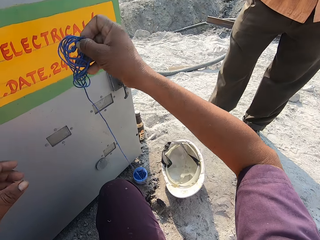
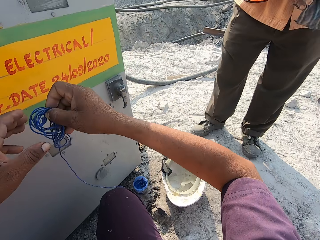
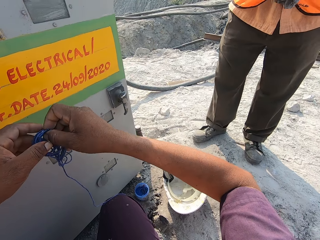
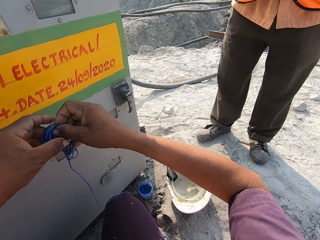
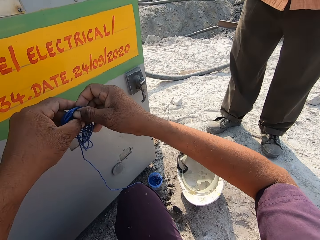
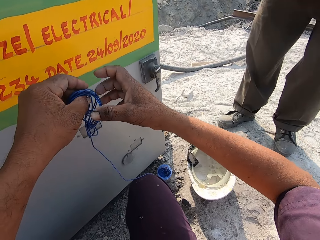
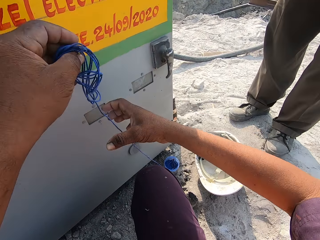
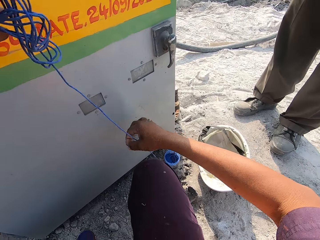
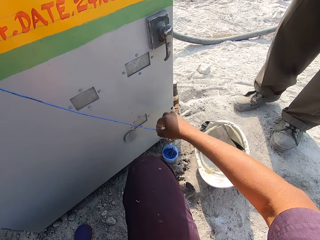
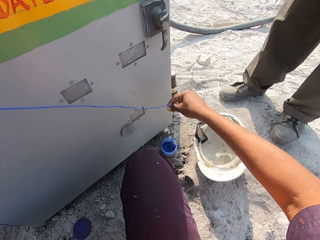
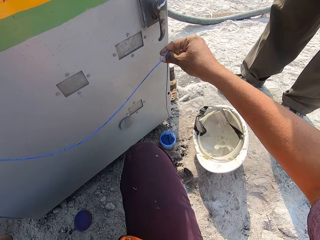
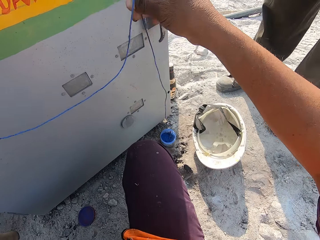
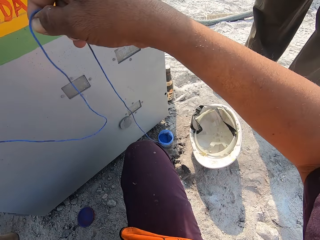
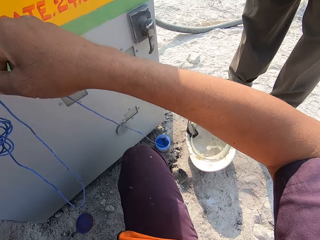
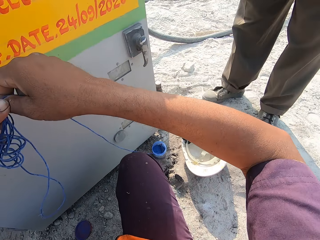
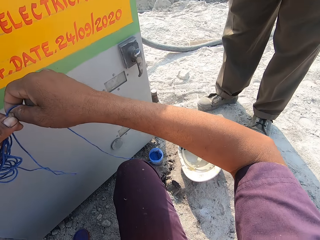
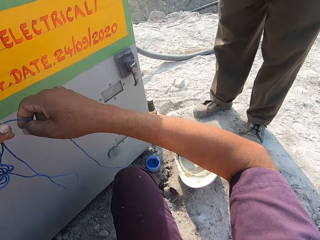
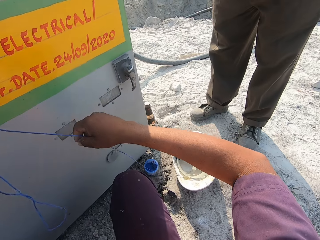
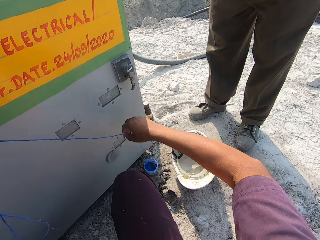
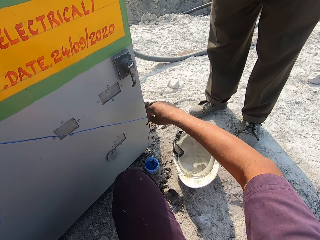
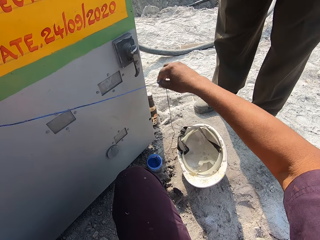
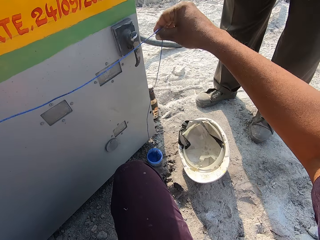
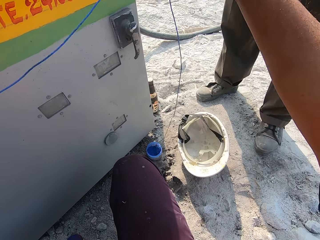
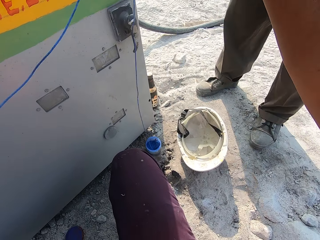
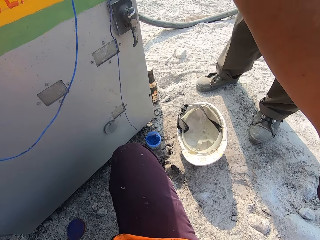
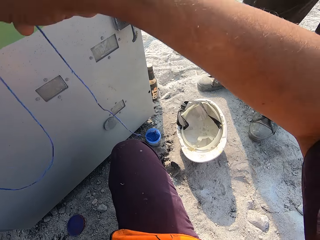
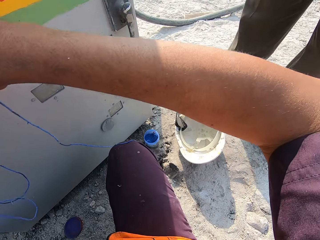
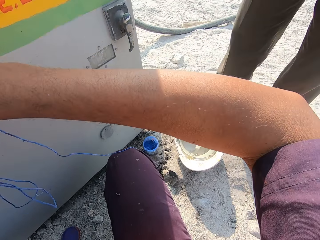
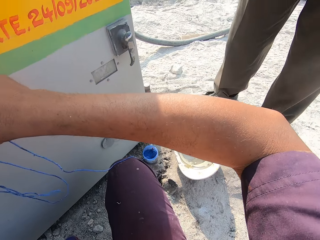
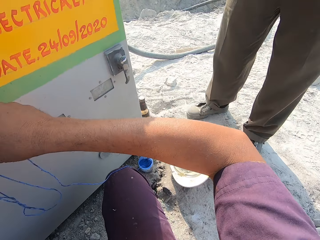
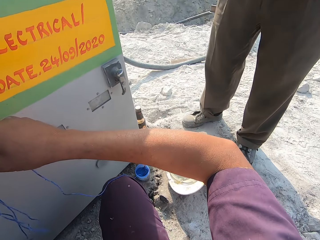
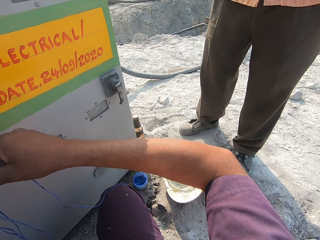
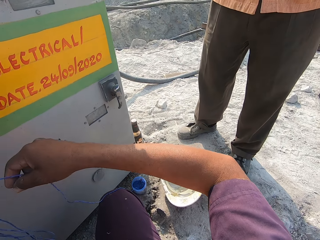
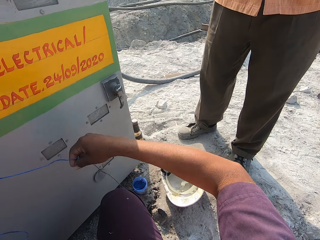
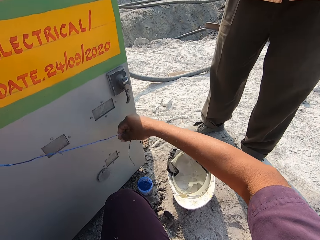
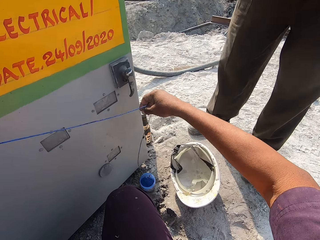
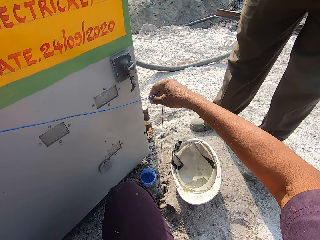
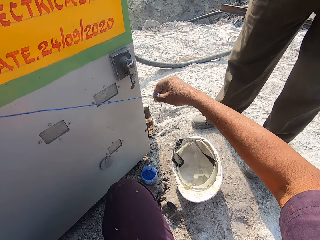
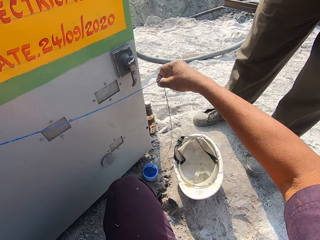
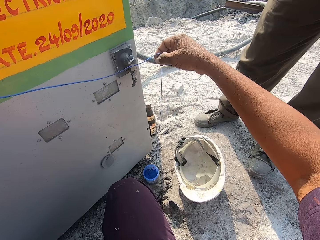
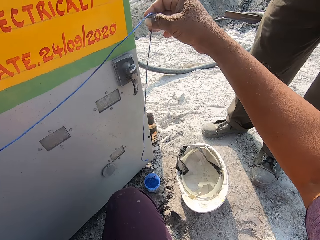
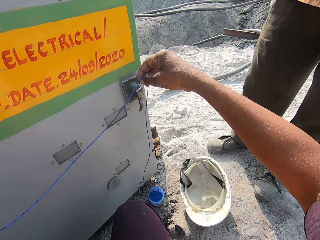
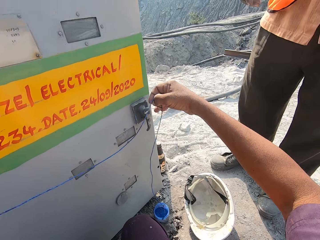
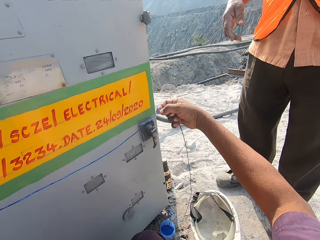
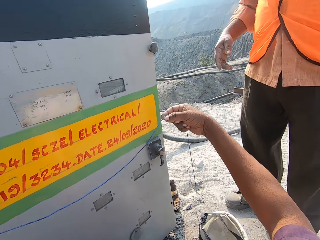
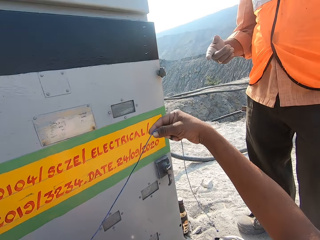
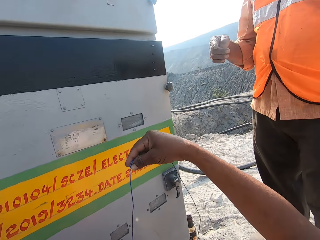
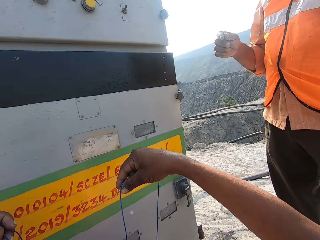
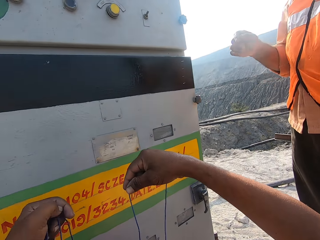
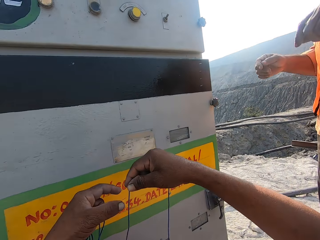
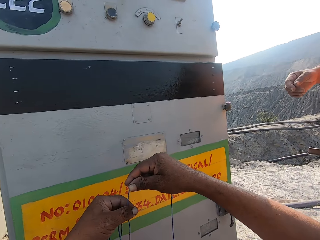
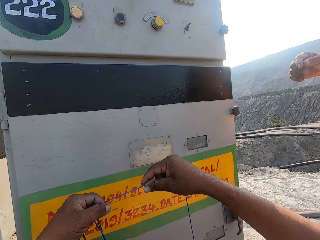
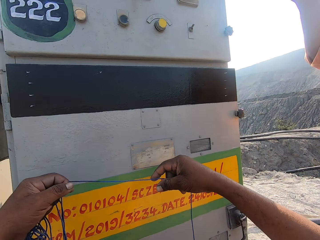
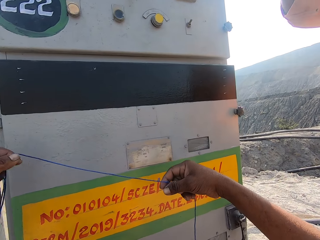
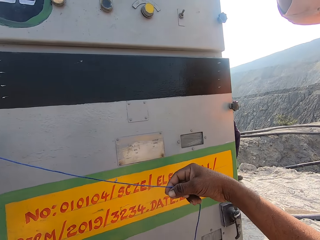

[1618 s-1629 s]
The camera wearer shifts a string to the left hand. They pull the string. They interact with a person.

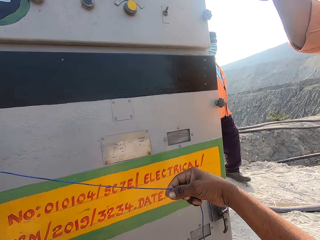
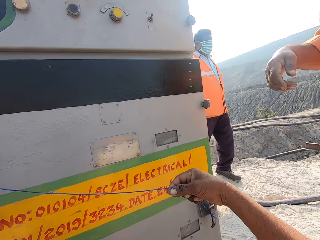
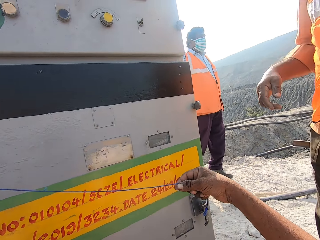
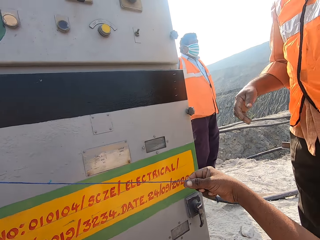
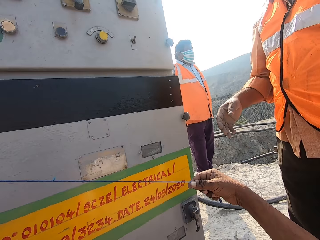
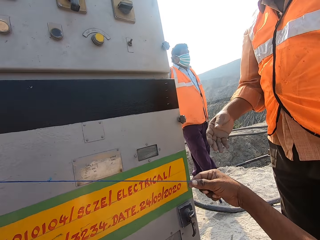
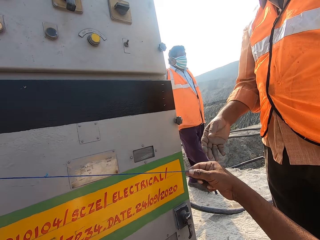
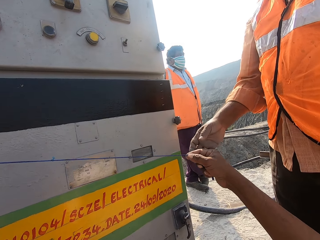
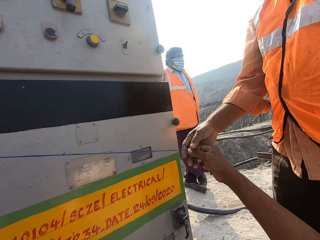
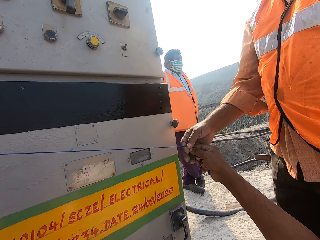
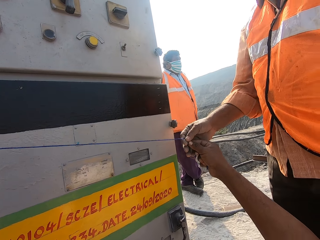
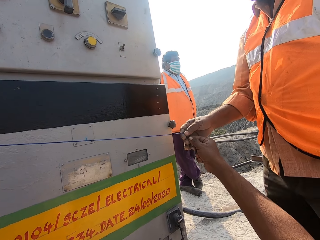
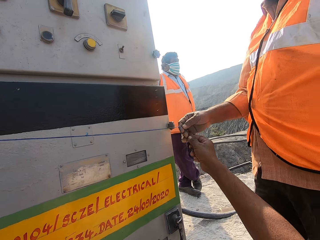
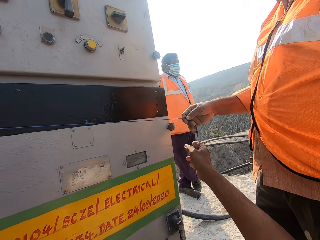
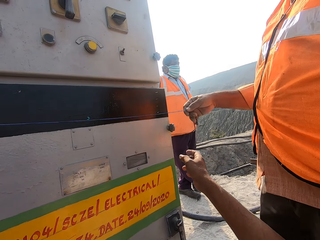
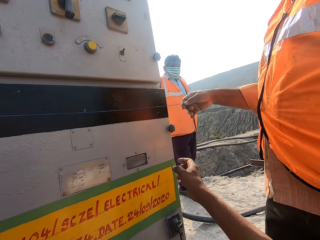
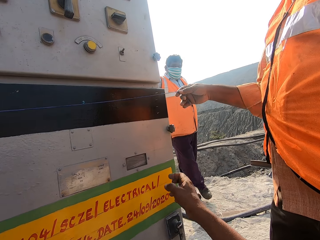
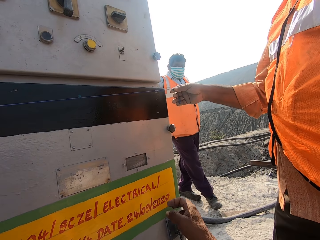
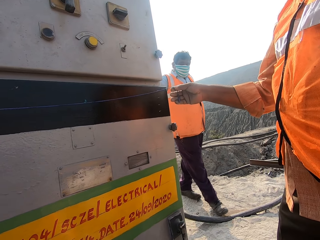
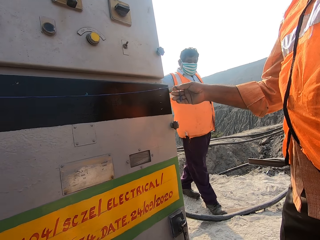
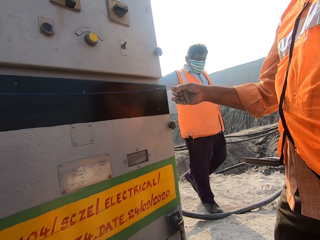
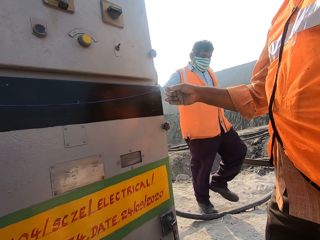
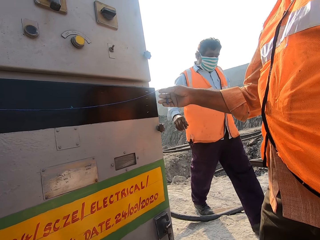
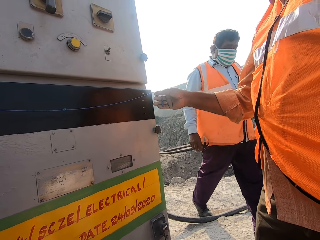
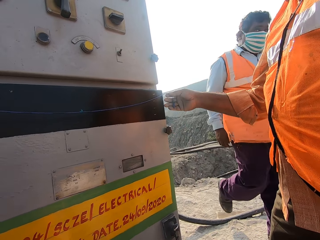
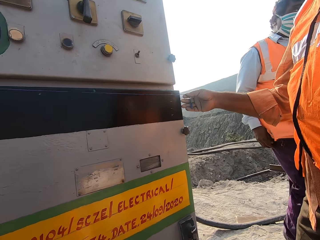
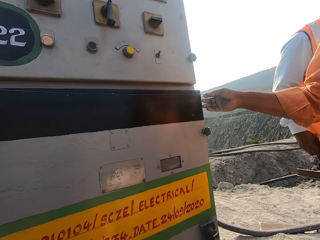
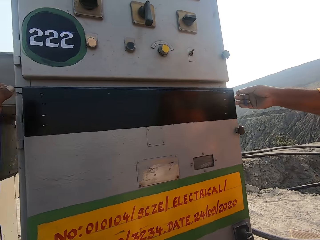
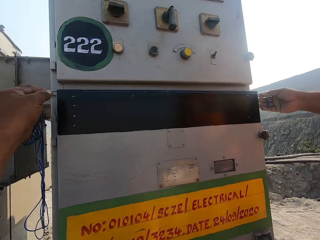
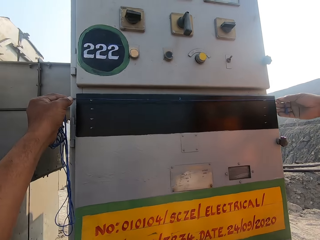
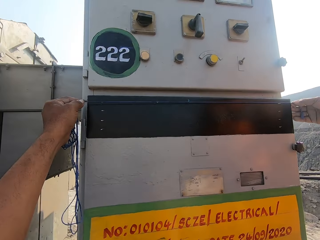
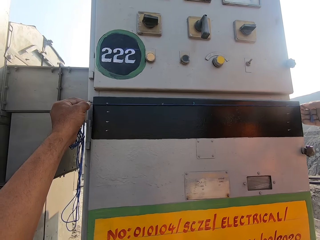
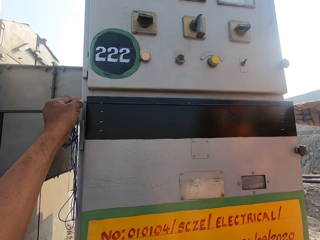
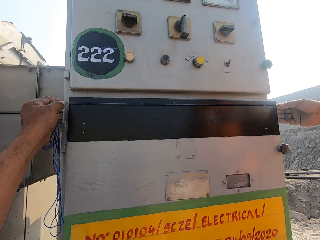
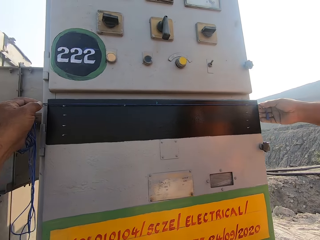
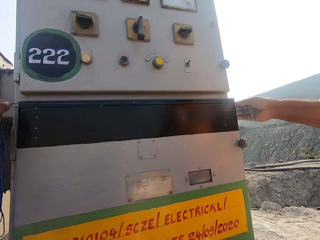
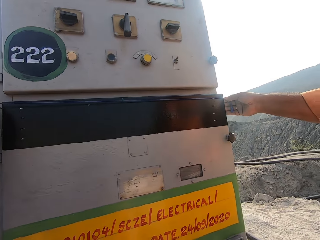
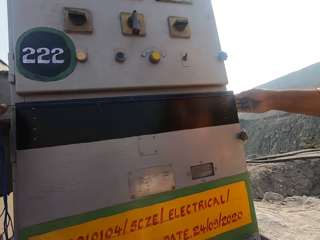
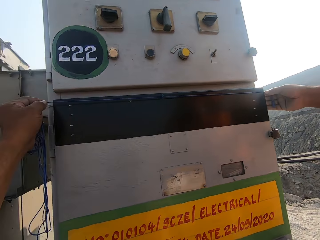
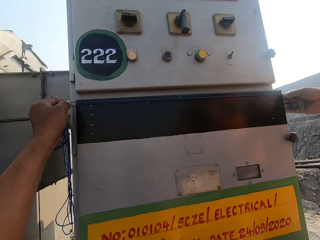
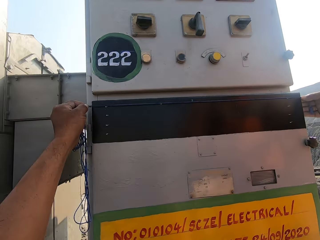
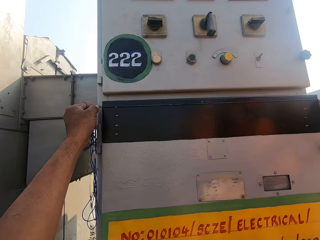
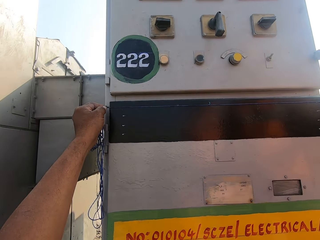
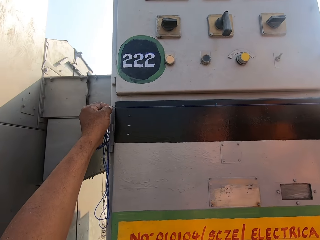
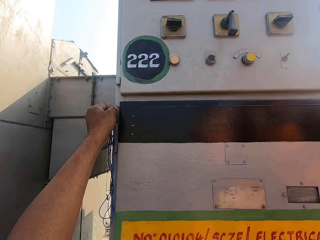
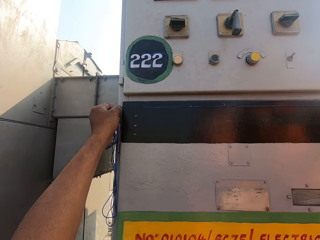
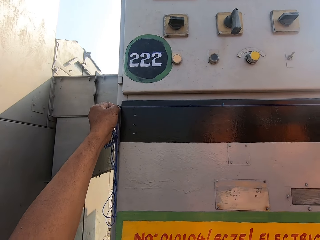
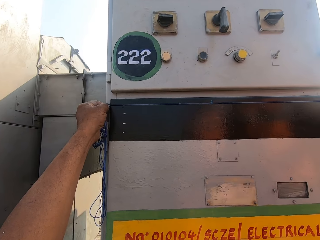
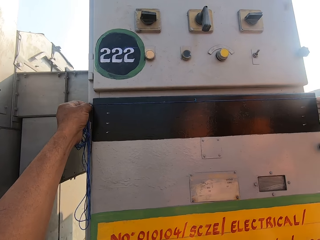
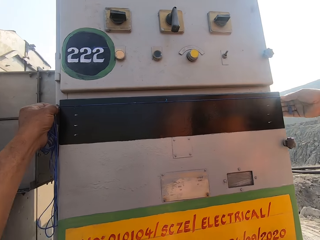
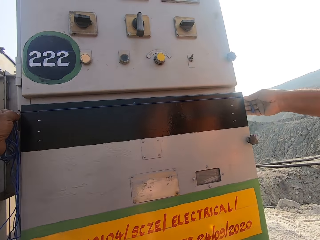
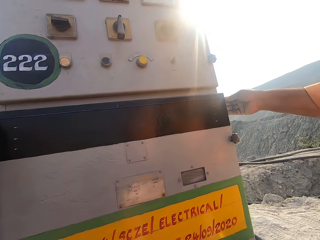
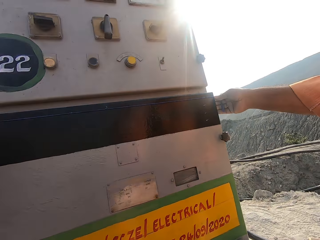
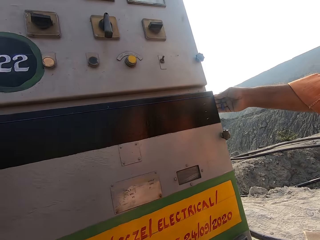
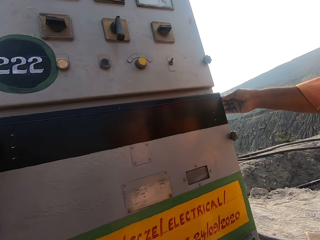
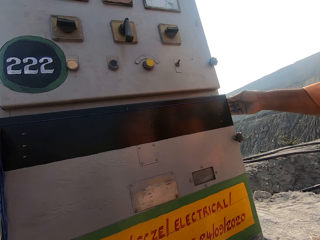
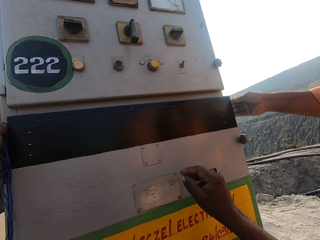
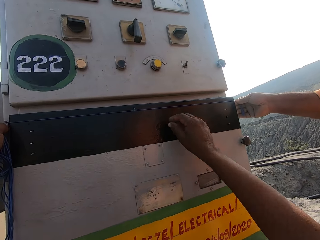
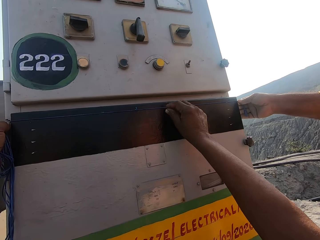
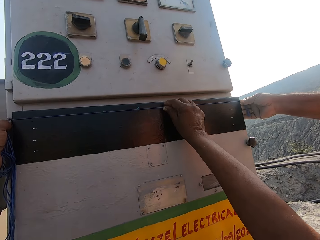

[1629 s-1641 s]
A man holds a rope or string. The camera wearer interacts with another person. They place the rope on the truck. The other person walks around. The camera wearer measures the control panel with the string. The man measures the control panel with the string.
